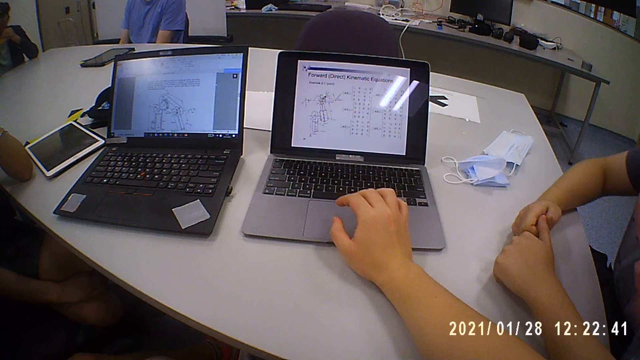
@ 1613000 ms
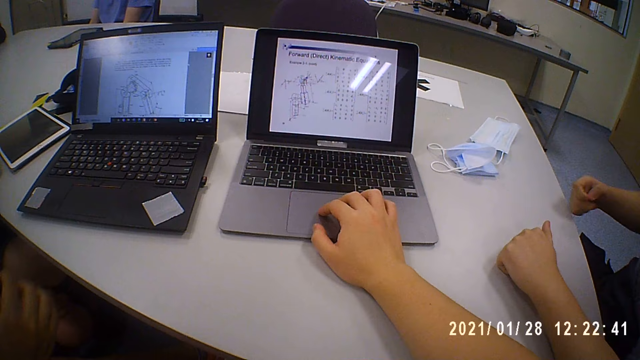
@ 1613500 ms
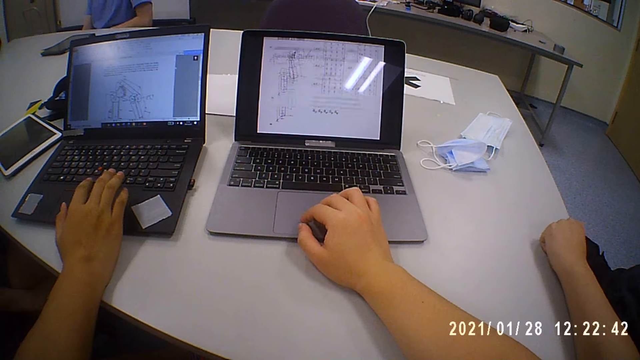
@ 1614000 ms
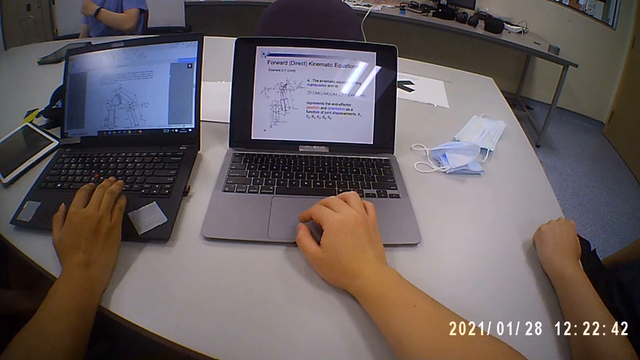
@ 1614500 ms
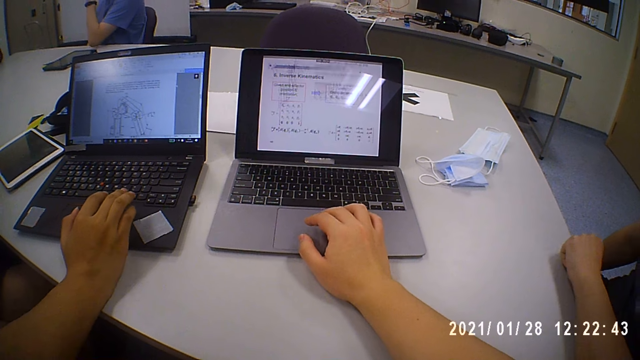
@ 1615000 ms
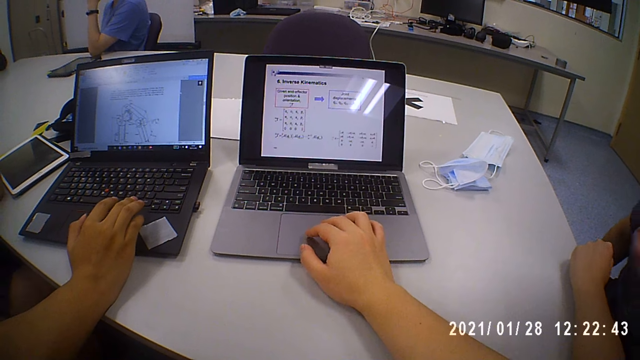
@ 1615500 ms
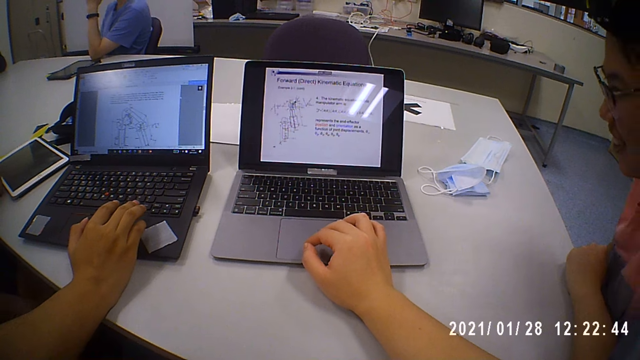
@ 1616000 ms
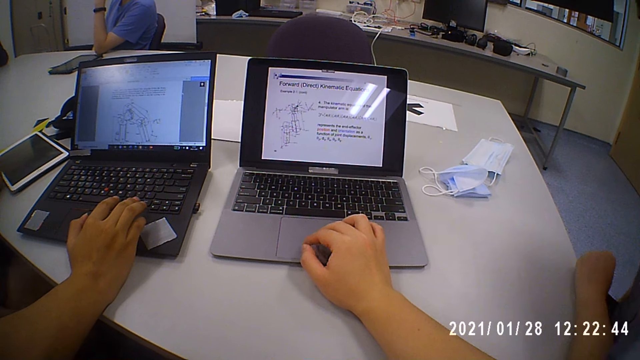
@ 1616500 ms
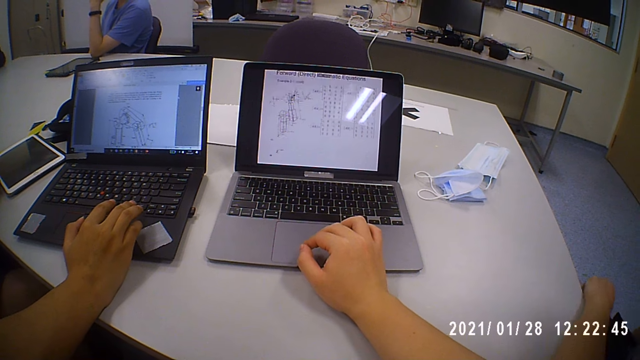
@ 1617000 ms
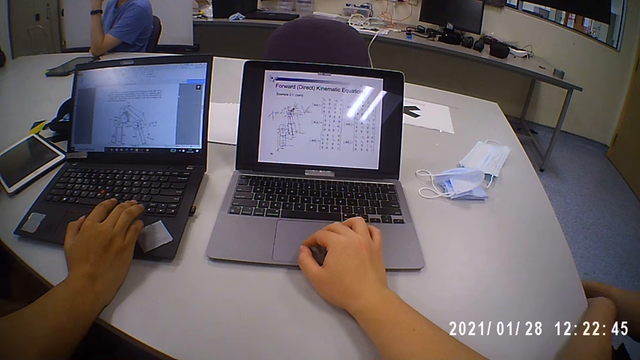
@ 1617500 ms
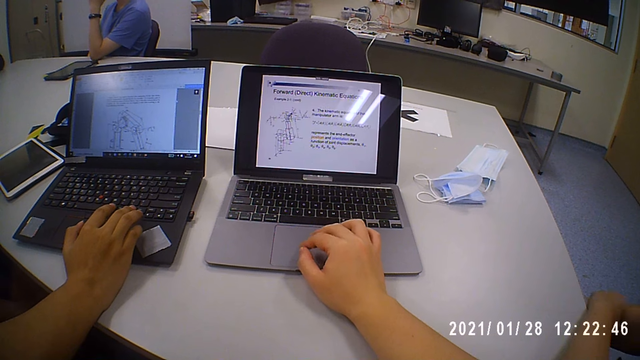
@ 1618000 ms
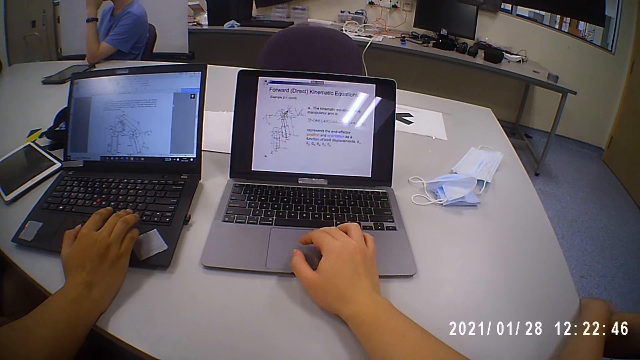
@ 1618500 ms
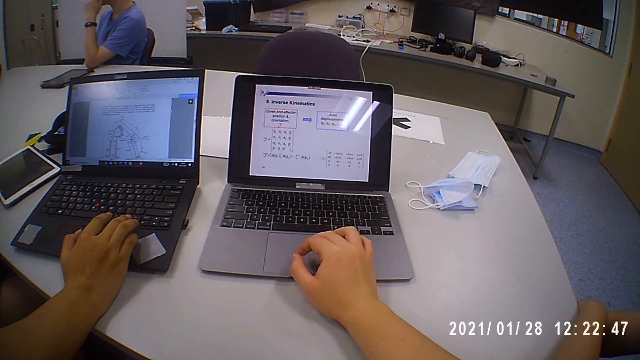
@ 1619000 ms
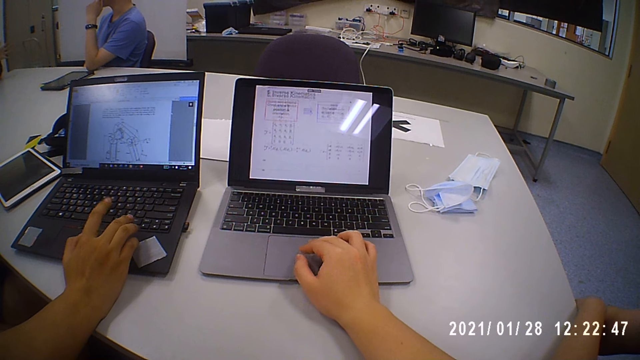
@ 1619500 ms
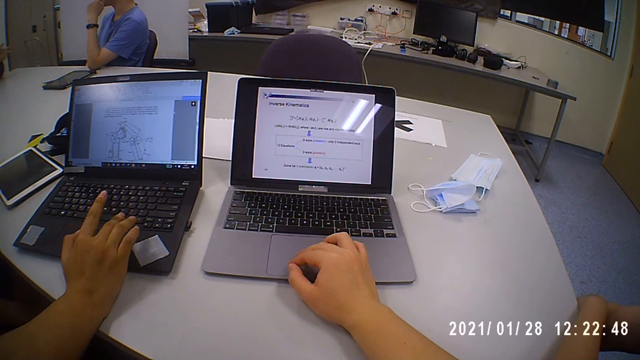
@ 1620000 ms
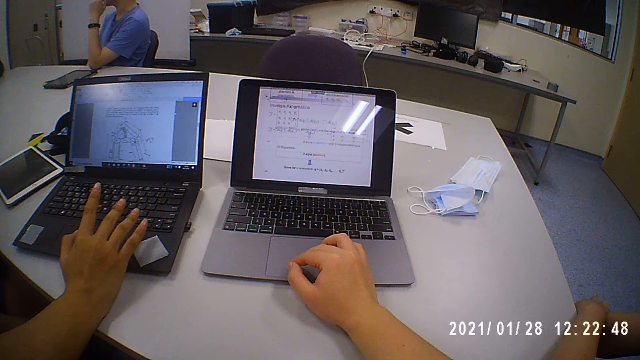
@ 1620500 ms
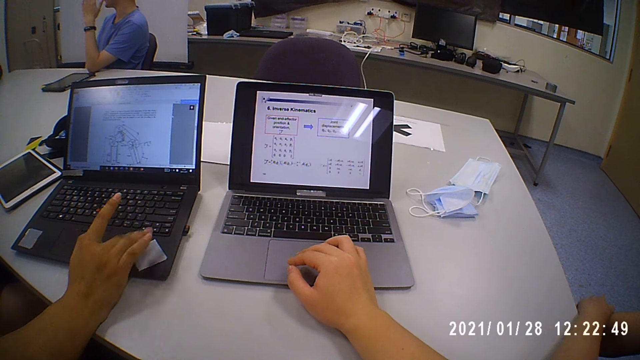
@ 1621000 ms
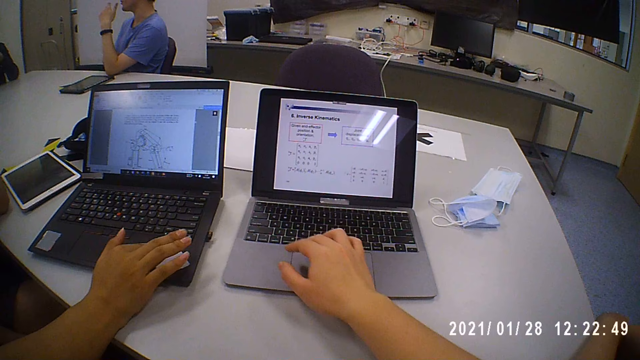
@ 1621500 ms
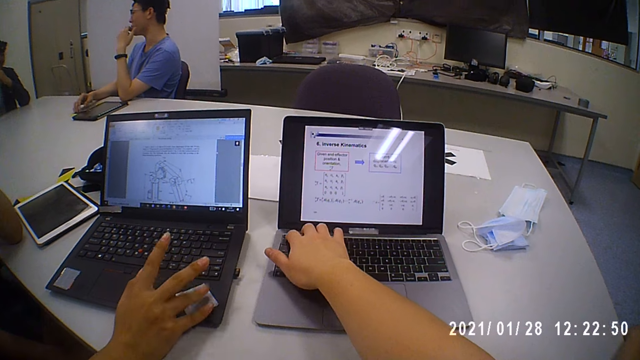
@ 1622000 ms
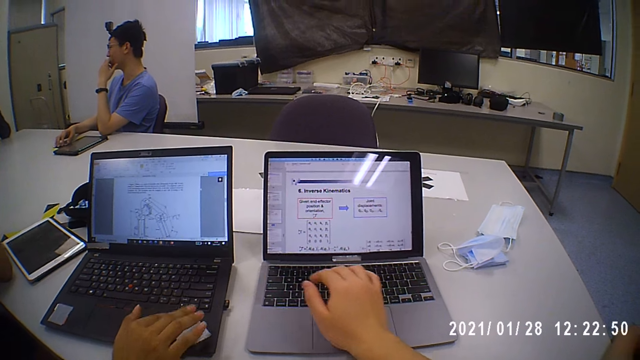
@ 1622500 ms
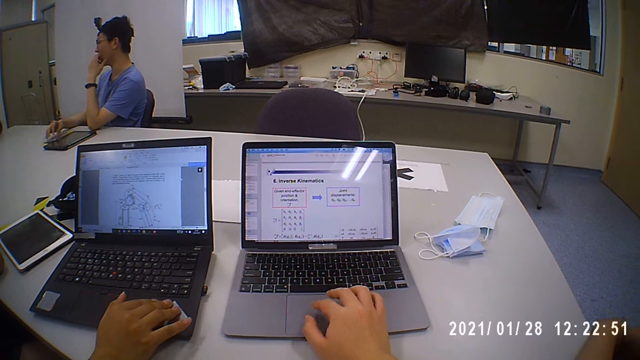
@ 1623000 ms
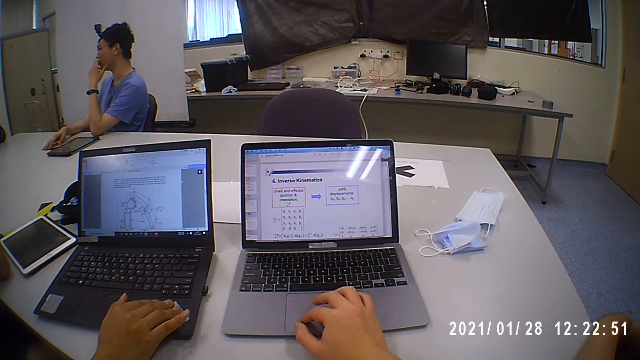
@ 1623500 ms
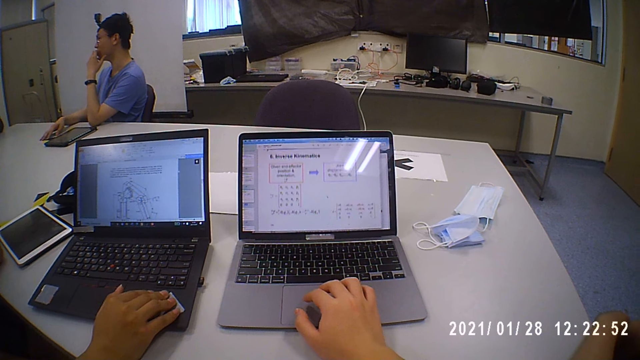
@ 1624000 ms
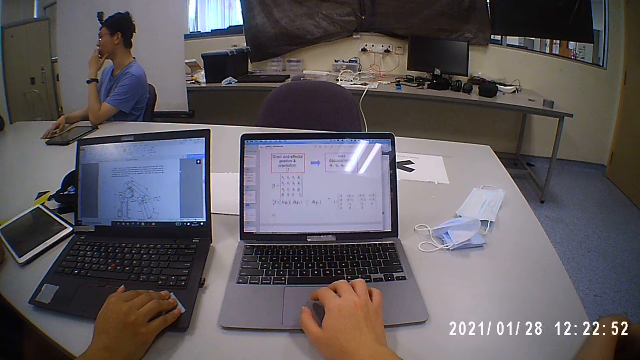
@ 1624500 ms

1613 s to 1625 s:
The camera wearer operates the laptop with his right hand. The man touches the laptop with his right hand. Another man places his left hand on the table. The first man moves his fingers. A third man interacts with a fourth man and a fifth man.

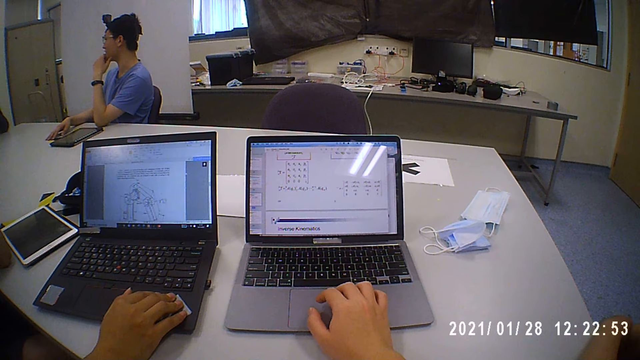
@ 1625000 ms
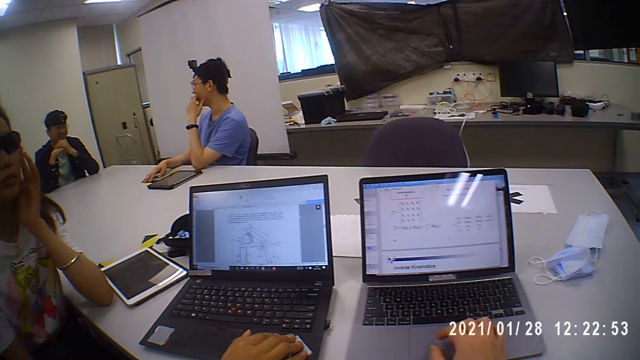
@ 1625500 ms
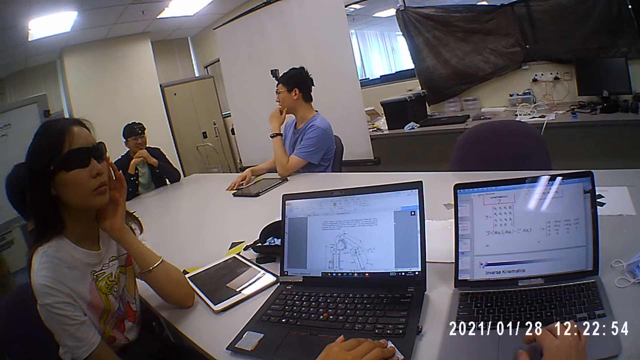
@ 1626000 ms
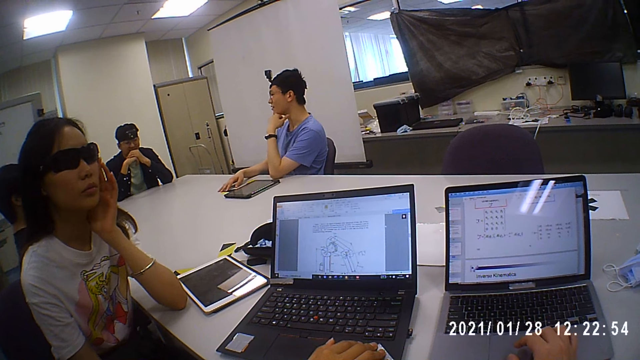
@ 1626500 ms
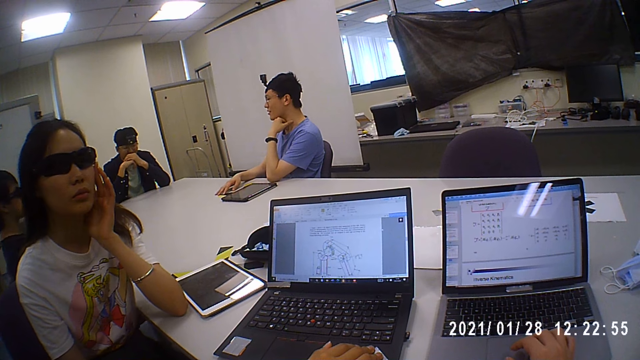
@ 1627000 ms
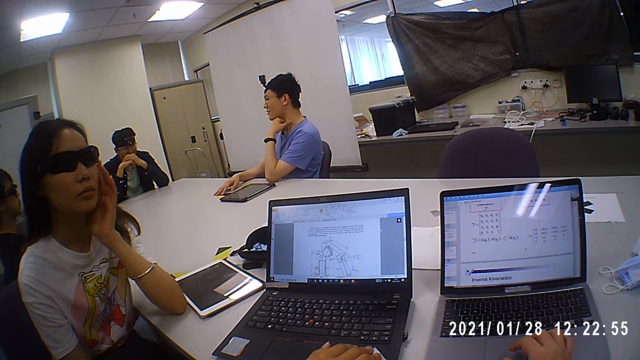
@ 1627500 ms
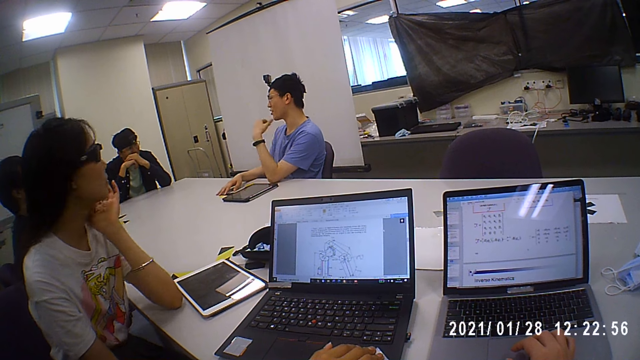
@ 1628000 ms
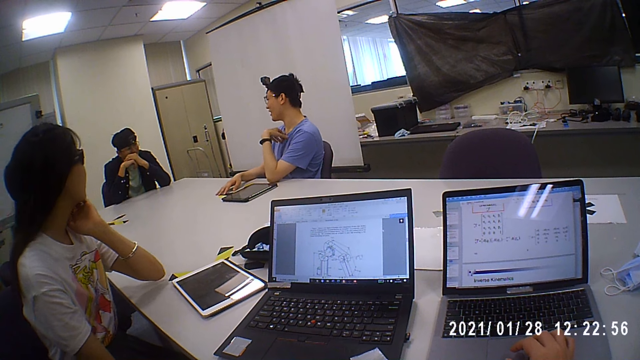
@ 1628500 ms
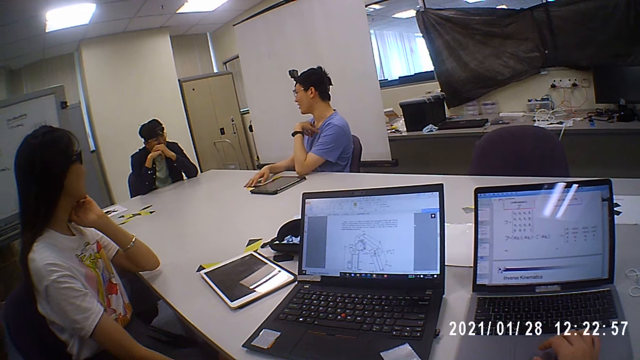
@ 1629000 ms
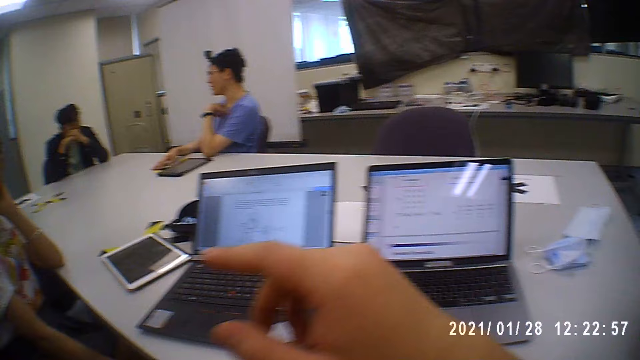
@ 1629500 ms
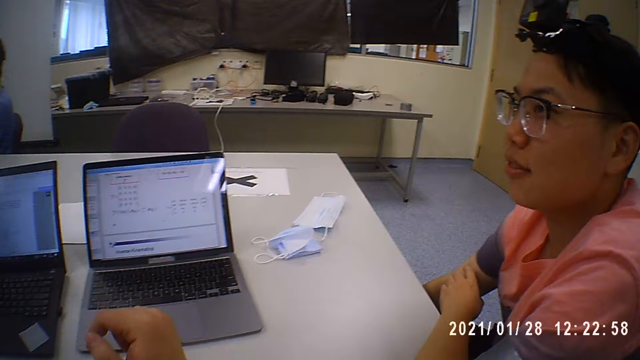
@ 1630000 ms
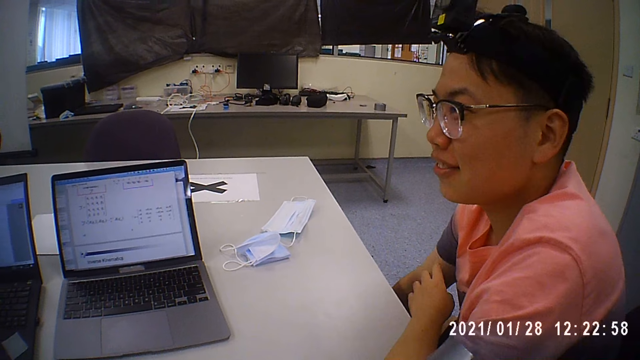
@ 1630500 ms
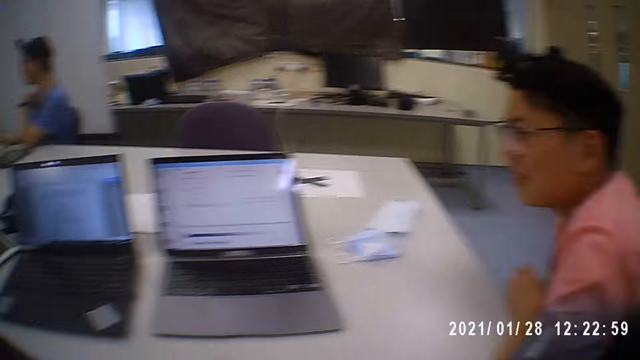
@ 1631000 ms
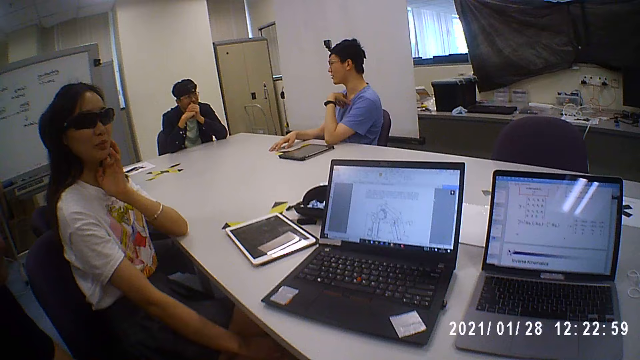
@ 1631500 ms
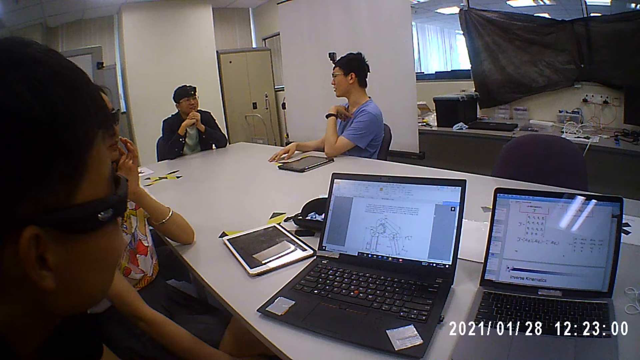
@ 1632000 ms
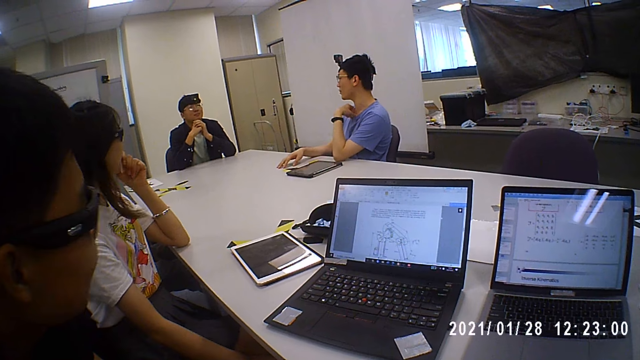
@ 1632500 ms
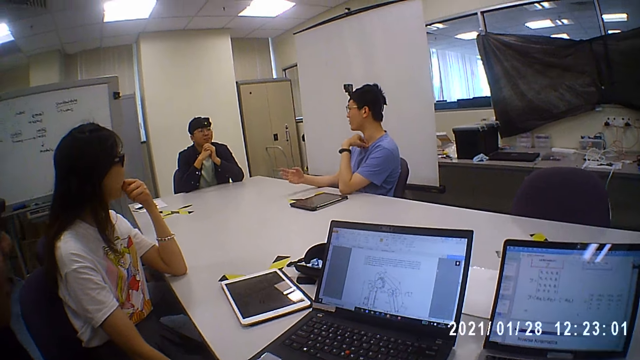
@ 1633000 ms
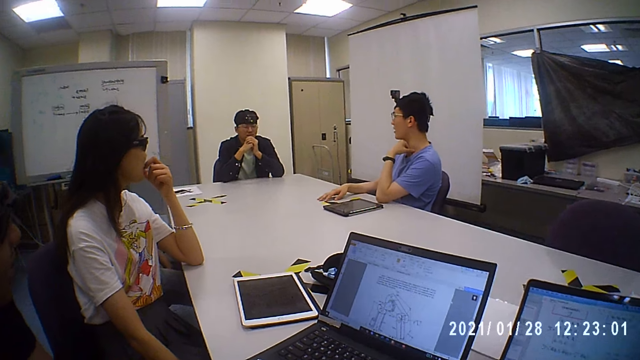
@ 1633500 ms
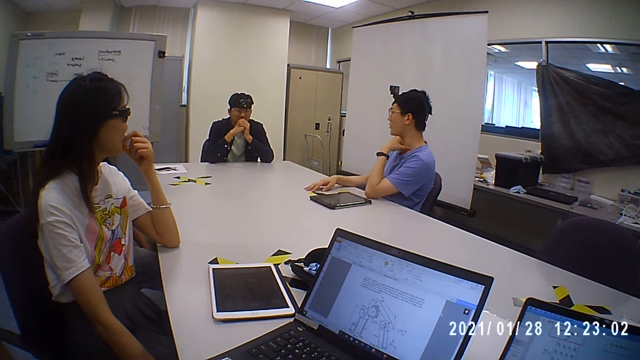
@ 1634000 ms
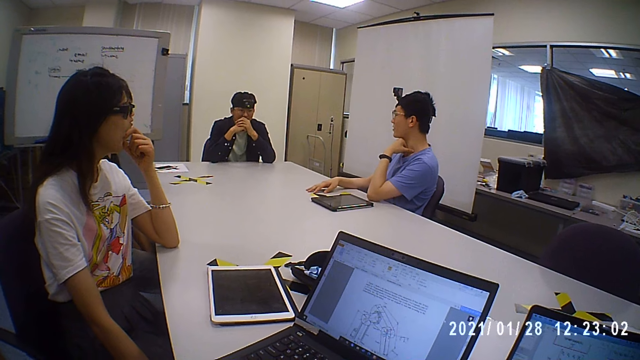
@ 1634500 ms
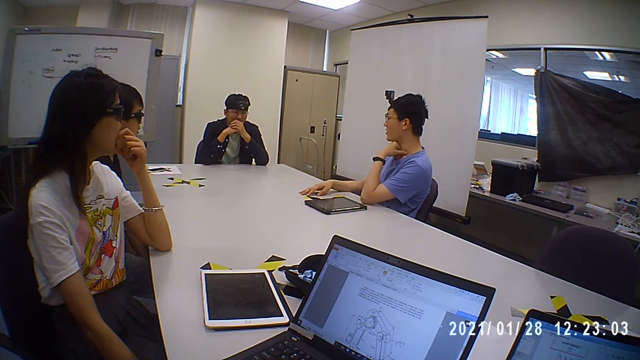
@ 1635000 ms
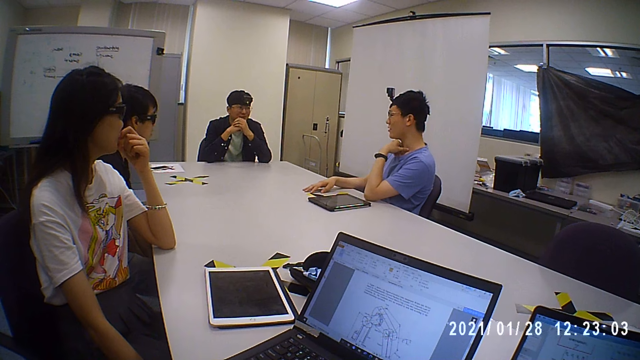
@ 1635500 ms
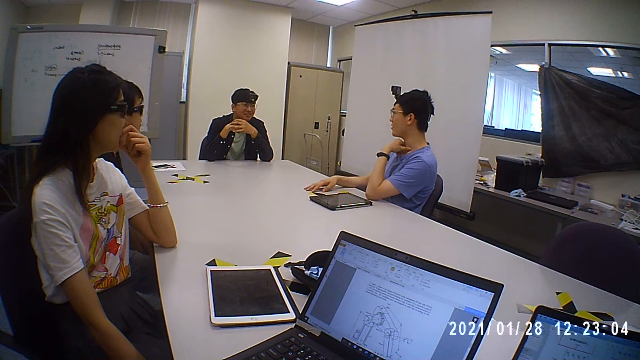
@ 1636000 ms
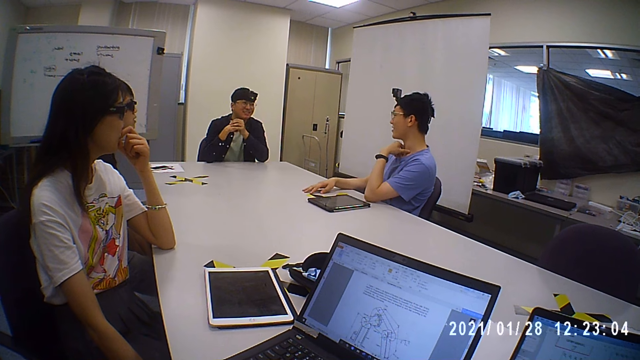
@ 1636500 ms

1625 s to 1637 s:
The camera wearer turns to a woman. The woman turns to the left. The camera wearer interacts with the man. They turn to another man and turn to the left.
